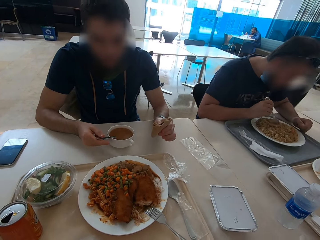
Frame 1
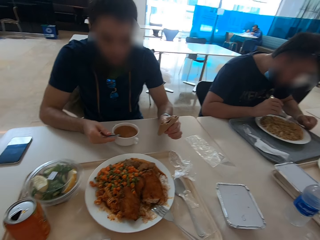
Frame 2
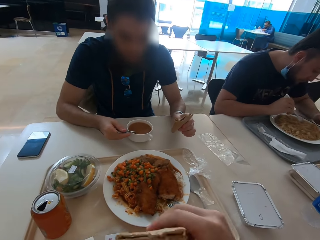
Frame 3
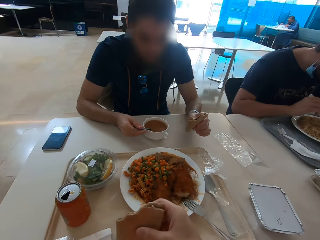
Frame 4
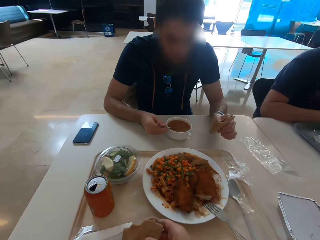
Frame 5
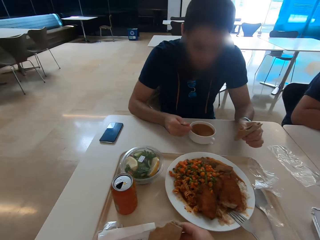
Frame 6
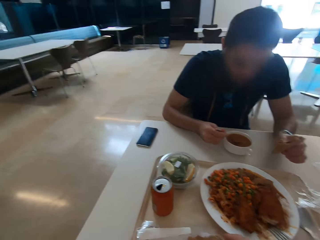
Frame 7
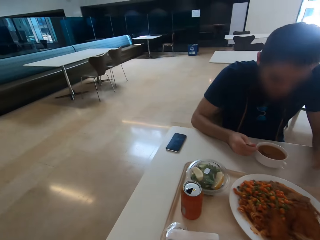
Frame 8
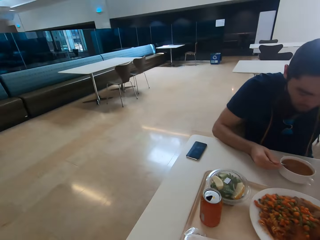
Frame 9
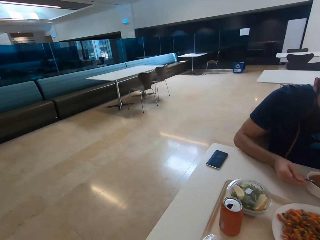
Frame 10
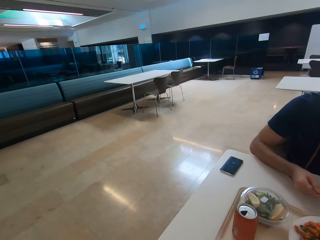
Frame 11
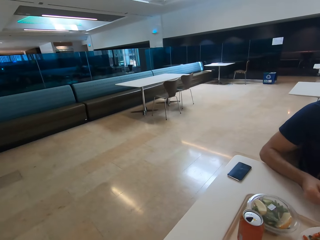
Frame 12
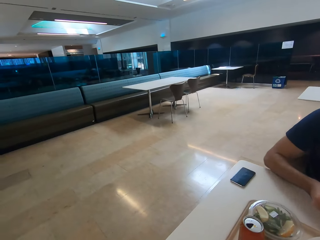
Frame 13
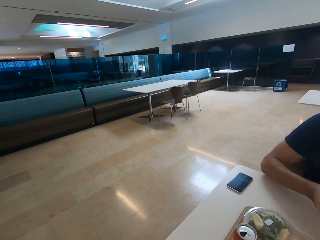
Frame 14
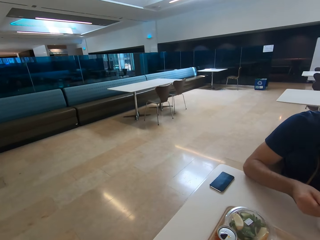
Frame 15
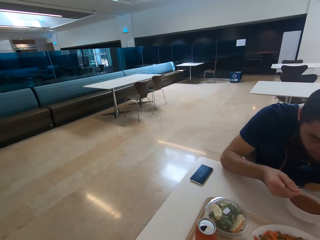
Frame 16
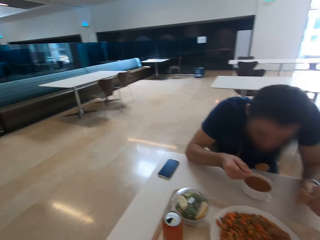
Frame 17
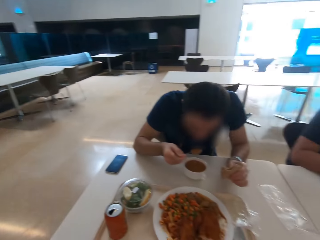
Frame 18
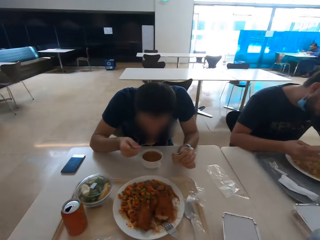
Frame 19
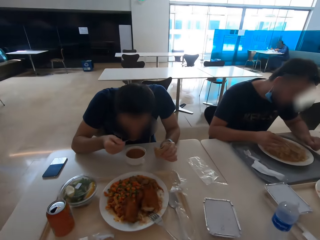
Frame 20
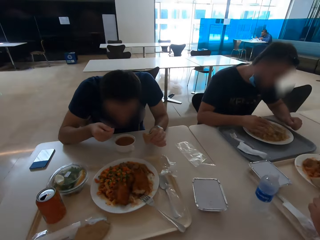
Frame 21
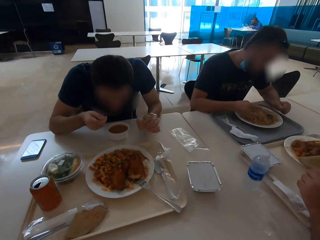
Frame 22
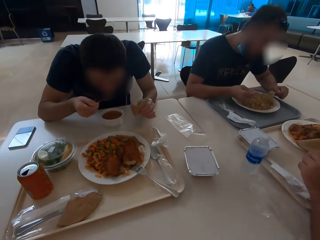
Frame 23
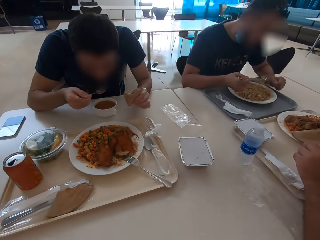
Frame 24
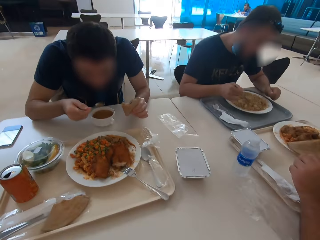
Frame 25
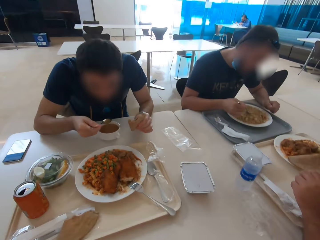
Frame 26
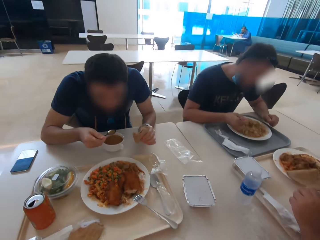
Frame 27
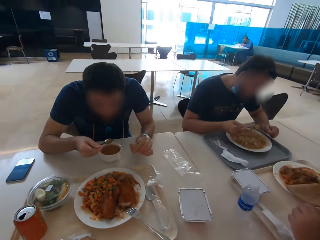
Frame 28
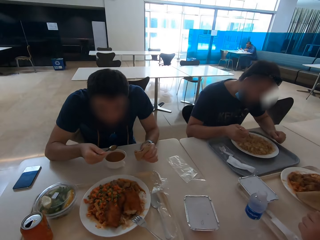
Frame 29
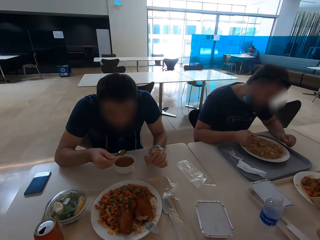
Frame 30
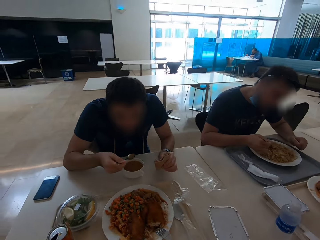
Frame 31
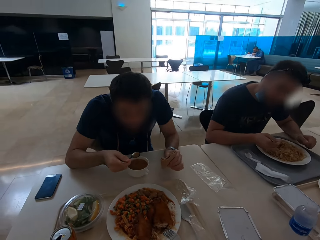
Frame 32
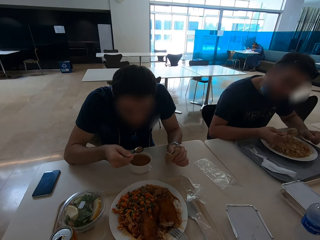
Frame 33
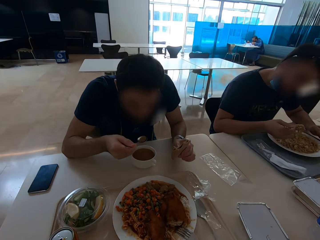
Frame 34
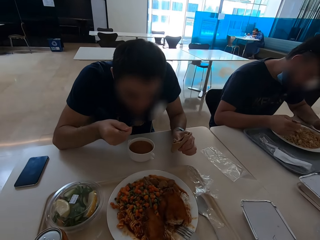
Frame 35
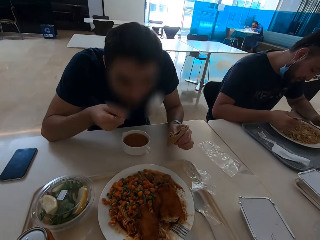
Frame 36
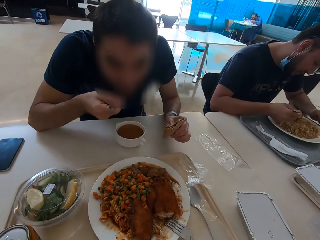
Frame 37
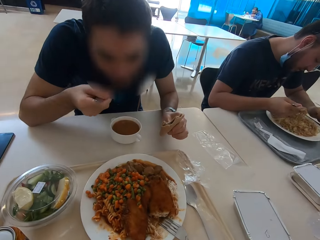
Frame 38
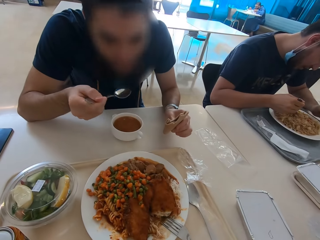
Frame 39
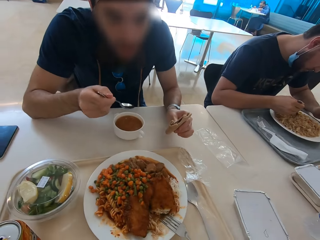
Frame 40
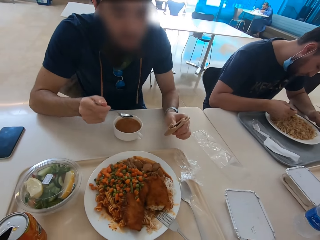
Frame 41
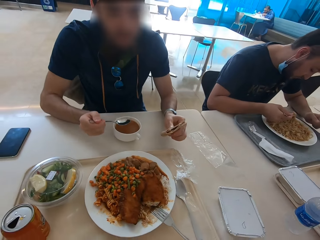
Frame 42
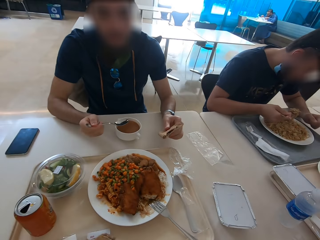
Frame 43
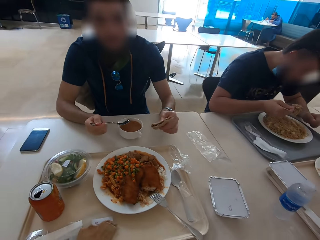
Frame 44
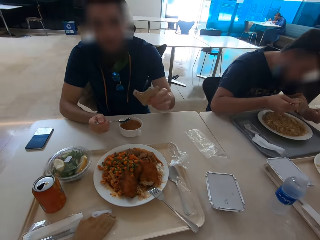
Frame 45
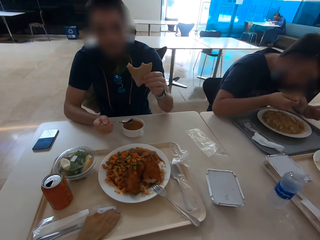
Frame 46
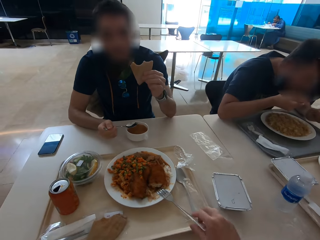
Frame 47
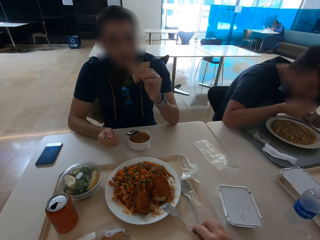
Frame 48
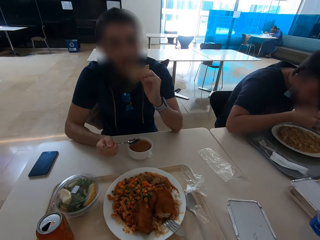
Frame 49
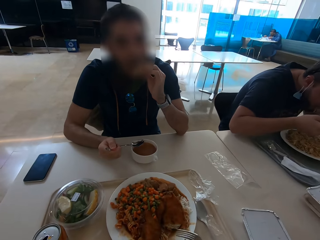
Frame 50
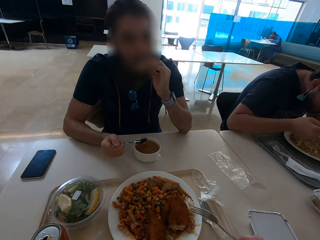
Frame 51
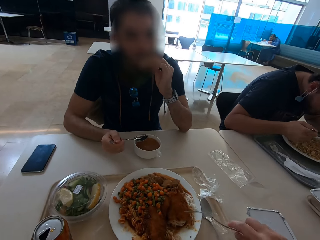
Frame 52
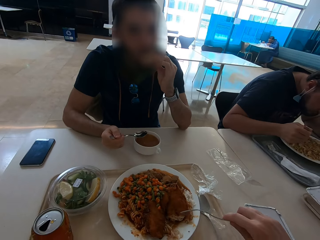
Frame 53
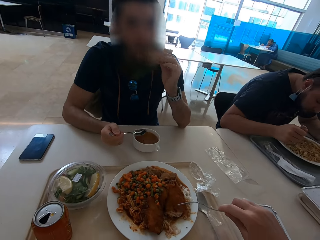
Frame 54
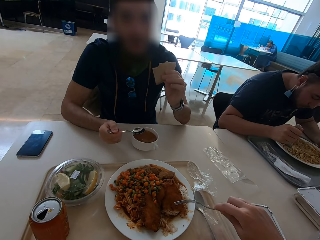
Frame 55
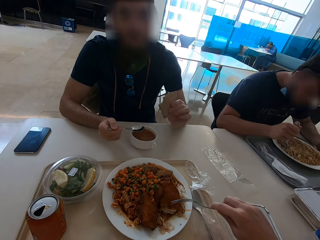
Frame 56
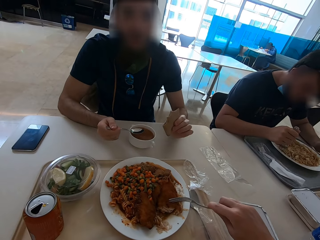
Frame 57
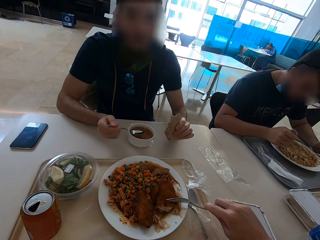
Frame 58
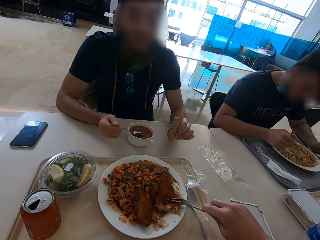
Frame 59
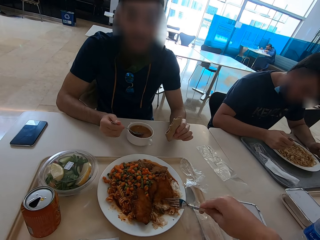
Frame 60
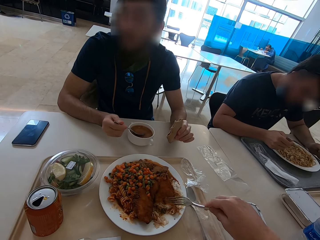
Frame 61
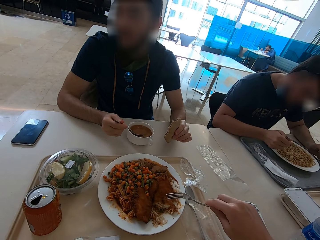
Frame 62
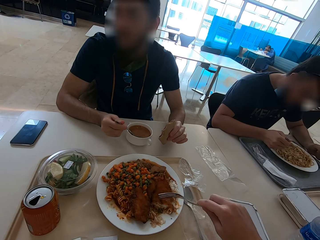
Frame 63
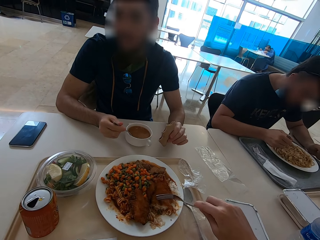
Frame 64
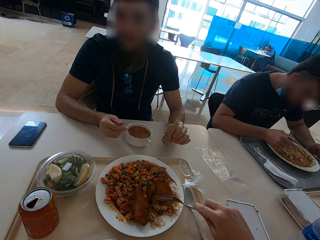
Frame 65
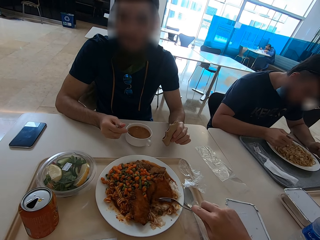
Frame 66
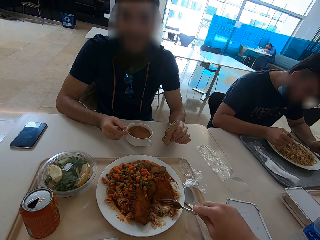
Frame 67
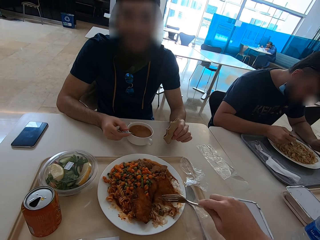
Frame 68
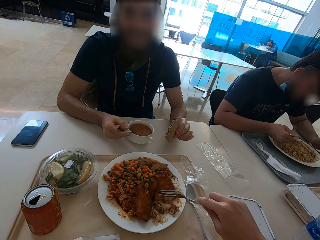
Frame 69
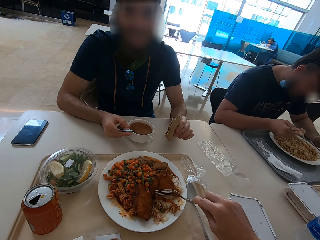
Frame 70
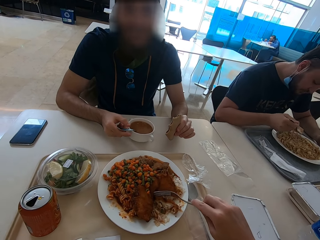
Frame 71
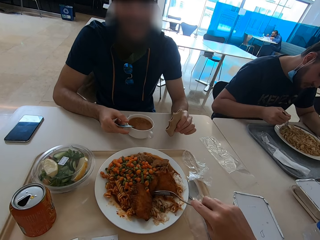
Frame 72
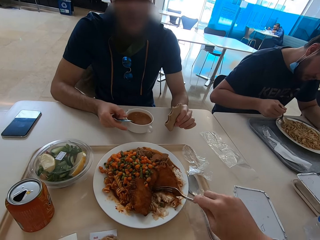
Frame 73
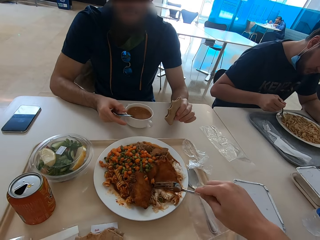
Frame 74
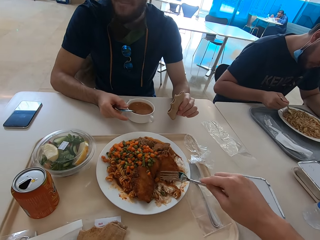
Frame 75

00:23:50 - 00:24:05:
The camera wearer puts the tortilla on the tray. They look around the room. A man eats food. He eats chapati. The camera wearer picks up the knife. They scoop food from the plate. They eat.

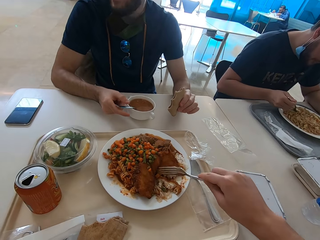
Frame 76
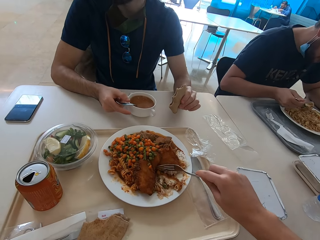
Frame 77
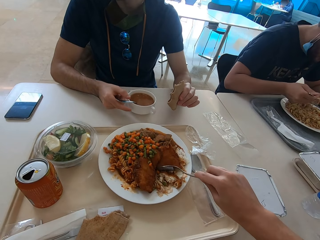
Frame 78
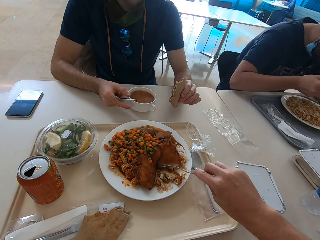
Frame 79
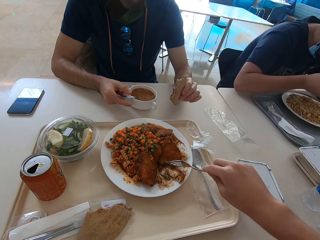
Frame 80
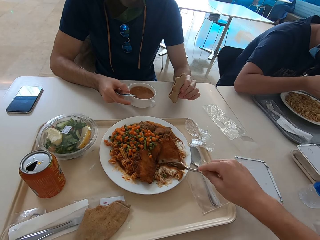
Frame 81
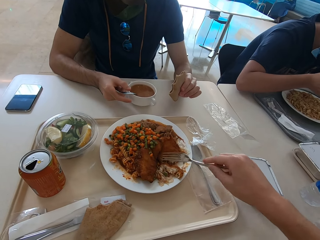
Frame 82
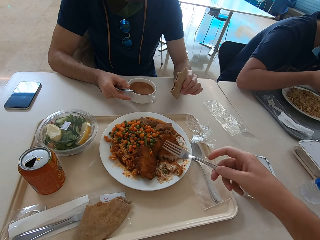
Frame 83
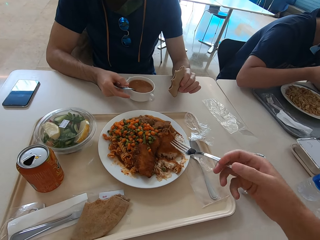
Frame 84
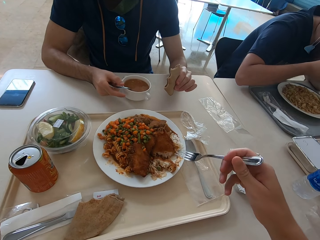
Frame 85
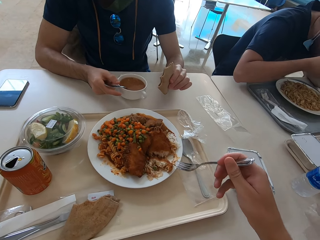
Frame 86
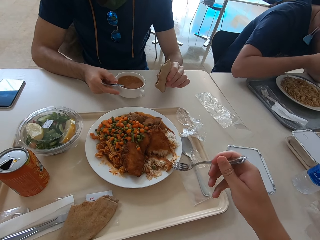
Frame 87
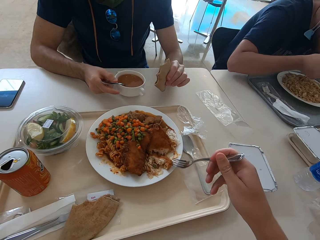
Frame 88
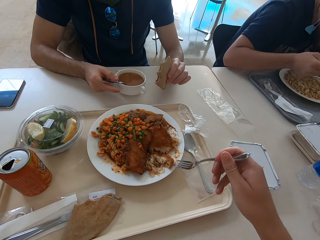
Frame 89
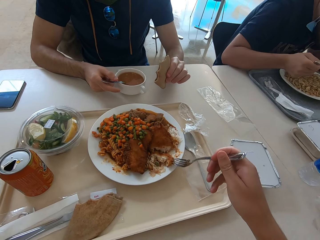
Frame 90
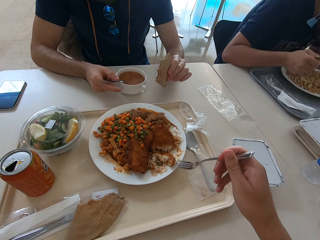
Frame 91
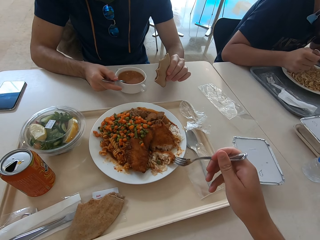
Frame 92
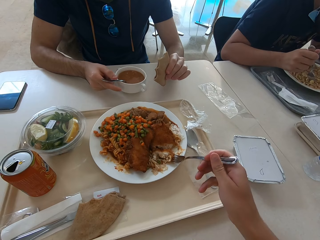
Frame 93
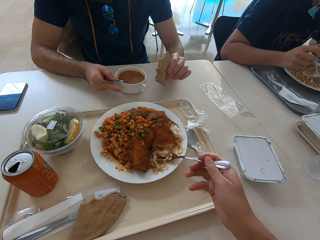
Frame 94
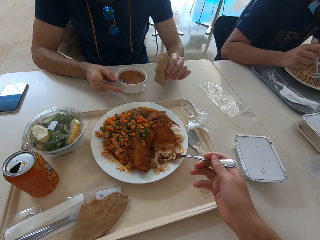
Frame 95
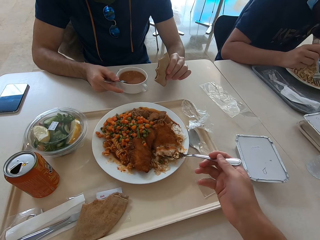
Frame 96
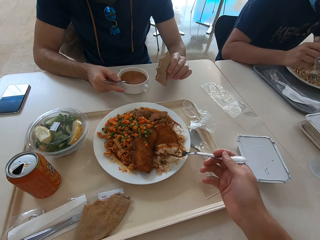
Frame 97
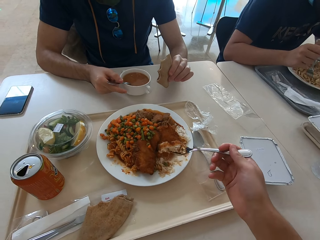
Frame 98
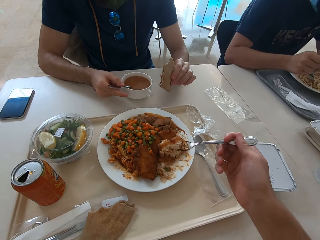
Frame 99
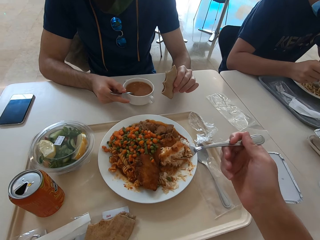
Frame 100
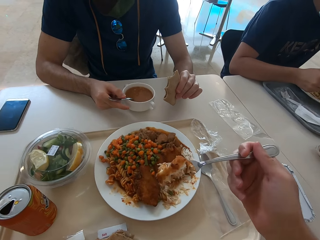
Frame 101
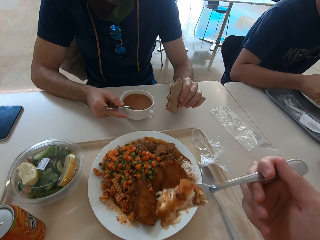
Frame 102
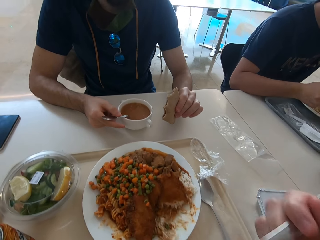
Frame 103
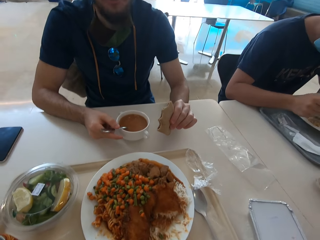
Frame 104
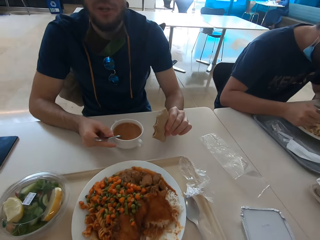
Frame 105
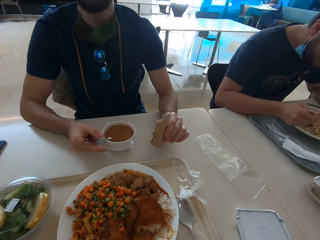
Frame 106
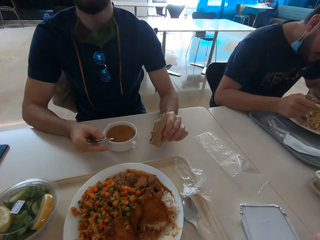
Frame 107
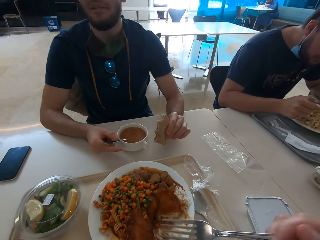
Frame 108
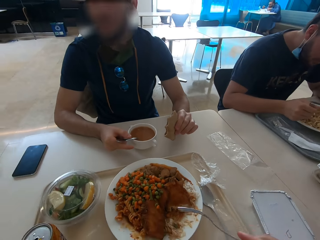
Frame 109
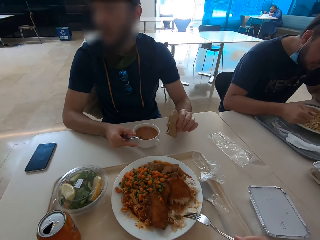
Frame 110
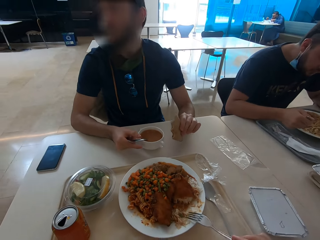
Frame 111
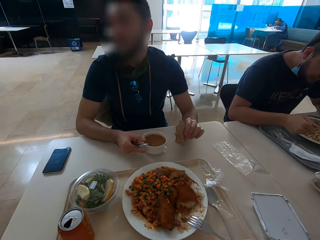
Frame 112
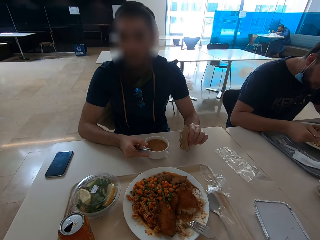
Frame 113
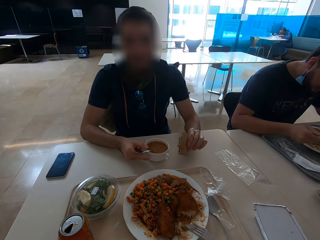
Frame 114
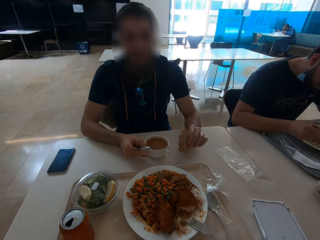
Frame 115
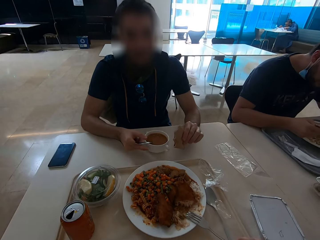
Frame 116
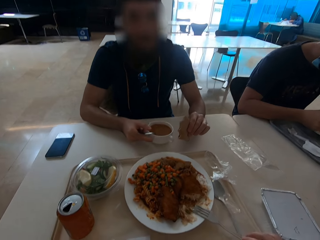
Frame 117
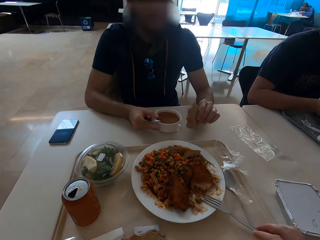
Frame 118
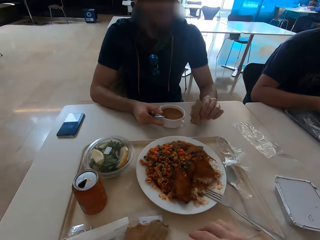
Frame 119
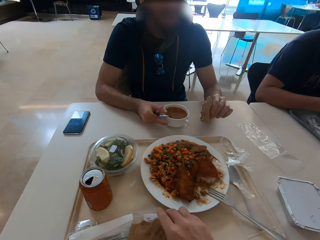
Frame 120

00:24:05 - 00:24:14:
The camera wearer scoops food from the plate. They eat food. A man talks. The camera wearer puts the fork on the plate.
